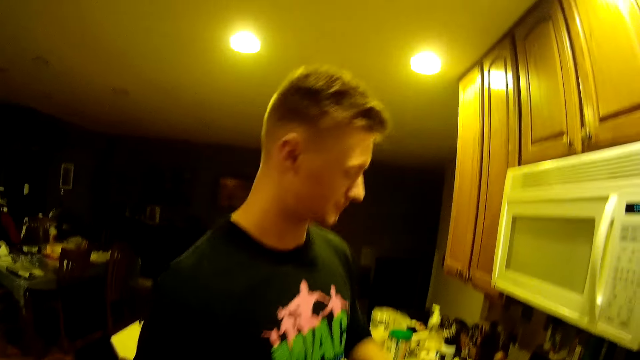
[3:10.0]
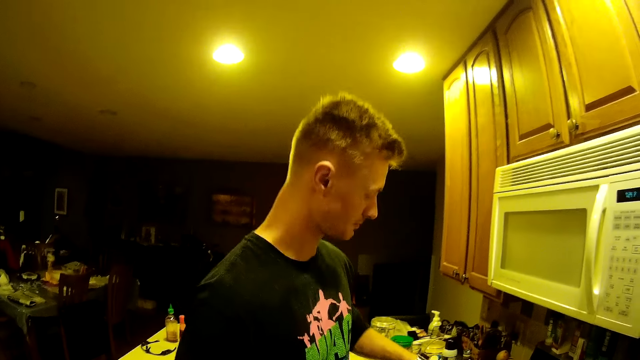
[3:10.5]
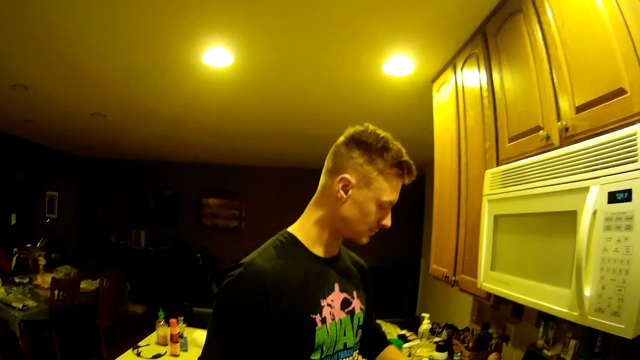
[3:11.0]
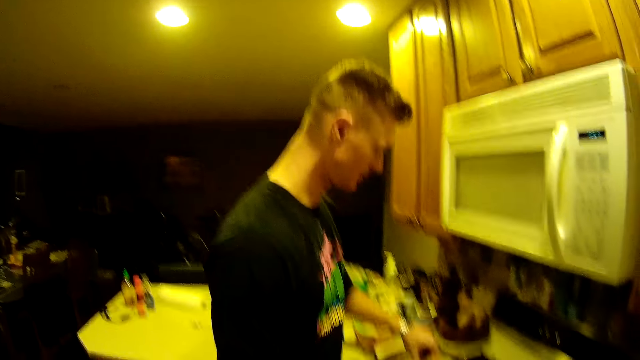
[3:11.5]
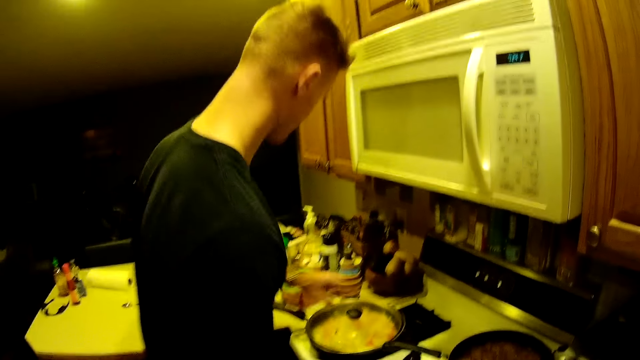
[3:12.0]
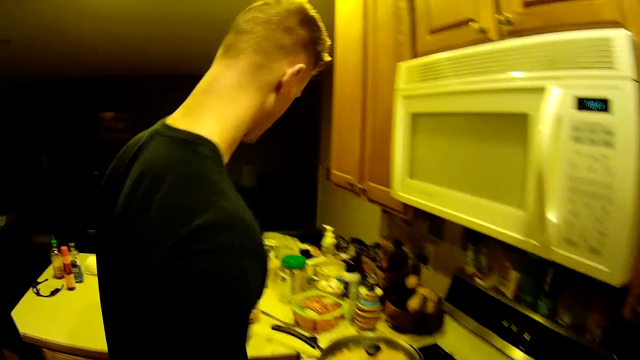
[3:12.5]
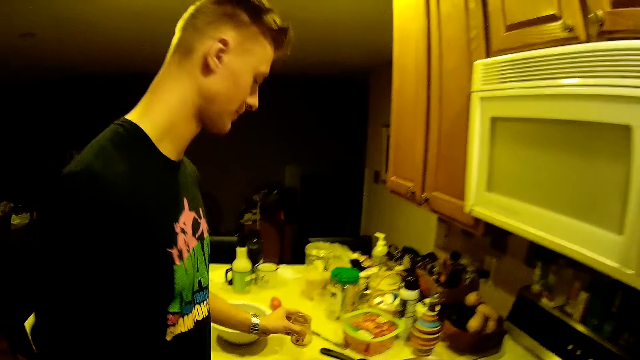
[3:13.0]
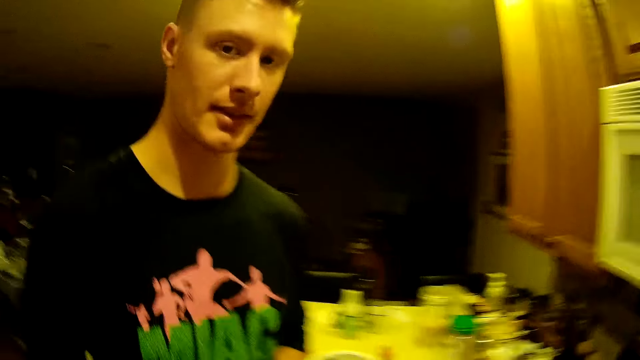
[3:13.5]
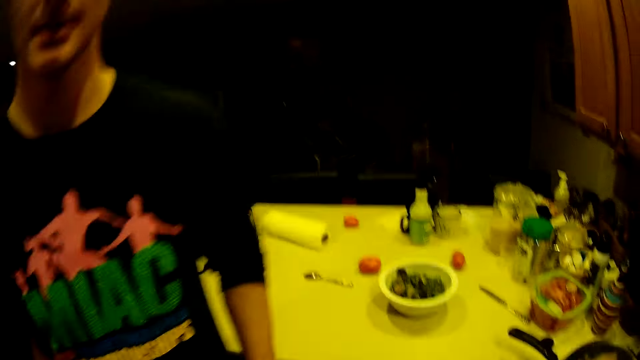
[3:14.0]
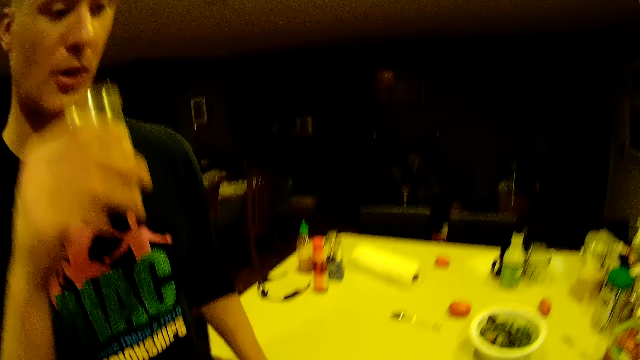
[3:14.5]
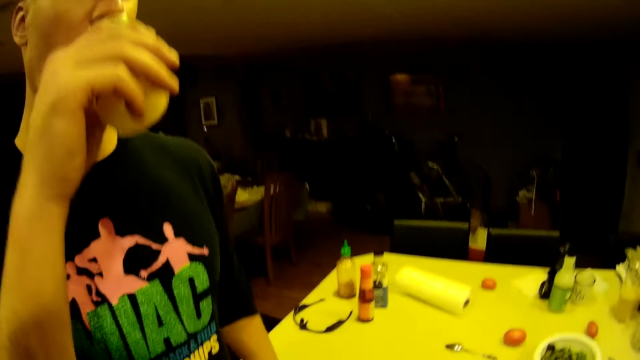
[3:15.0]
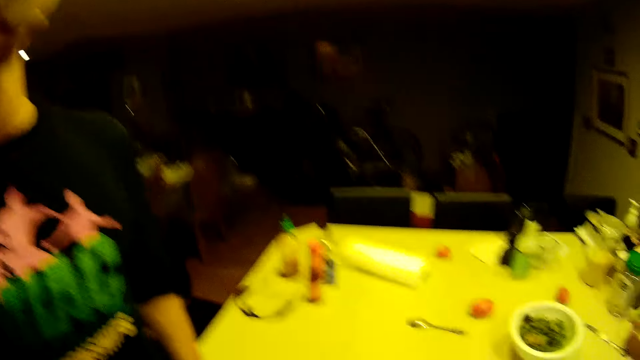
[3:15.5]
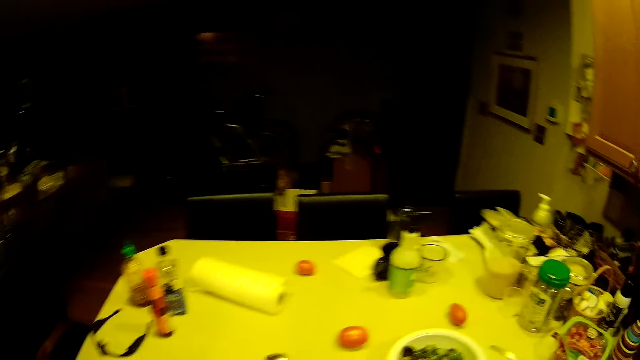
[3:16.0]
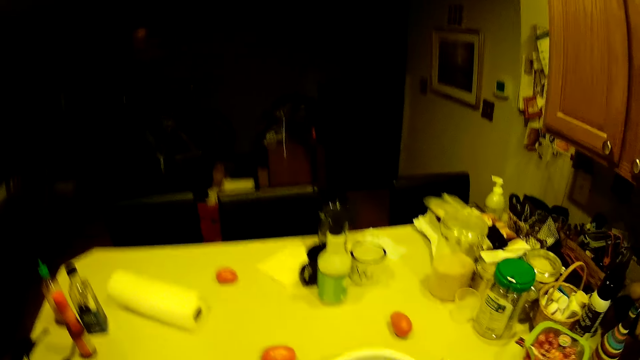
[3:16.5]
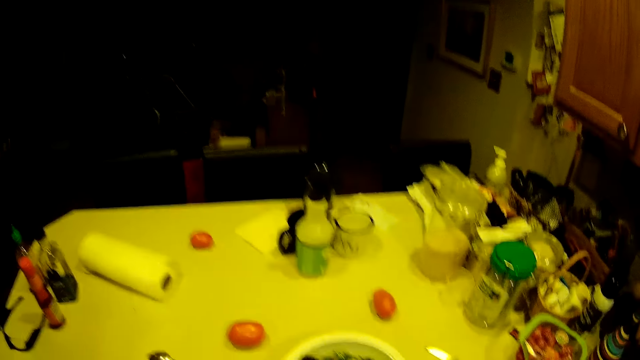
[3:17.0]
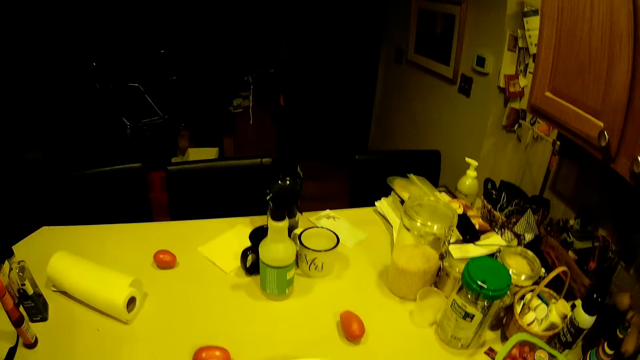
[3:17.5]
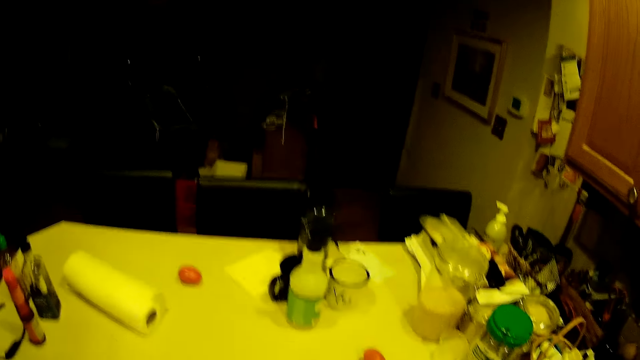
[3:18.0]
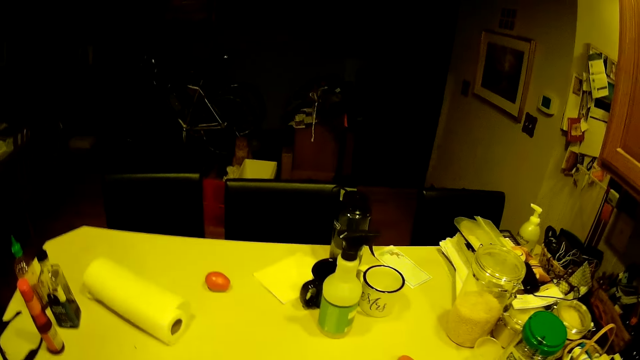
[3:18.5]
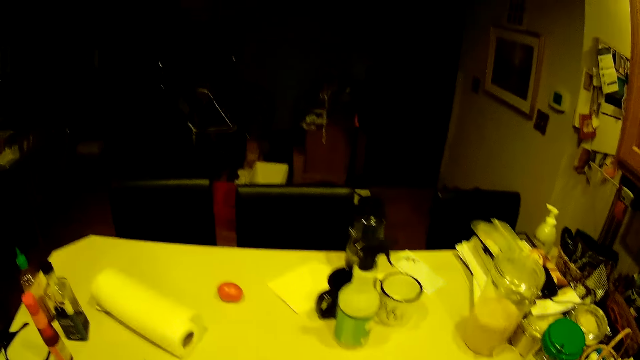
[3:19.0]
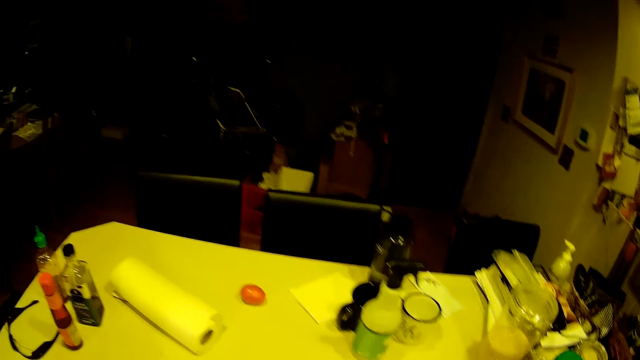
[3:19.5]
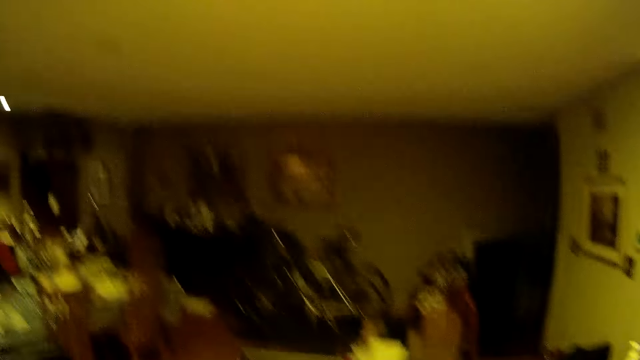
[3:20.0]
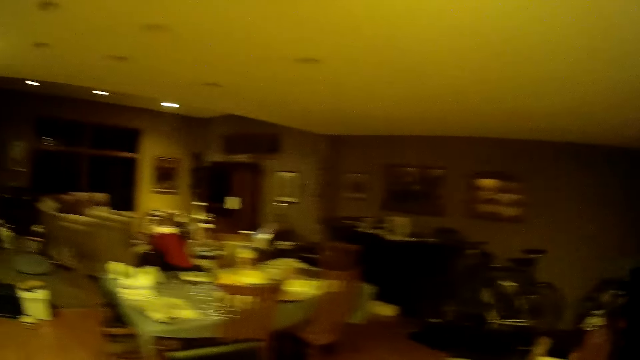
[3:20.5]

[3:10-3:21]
The man drops the saucepan lid on the saucepan with his left hand. The man picks up a glass of water from the kitchen counter with his left hand. The man drinks the glass of water.

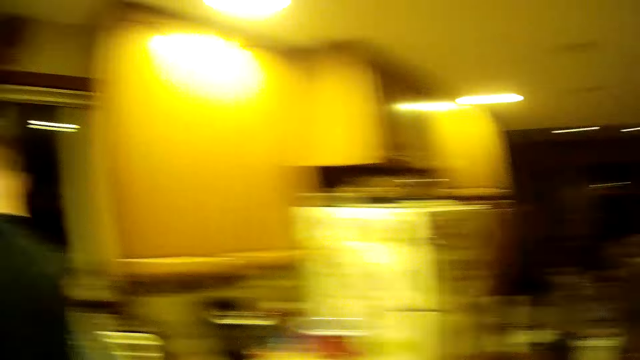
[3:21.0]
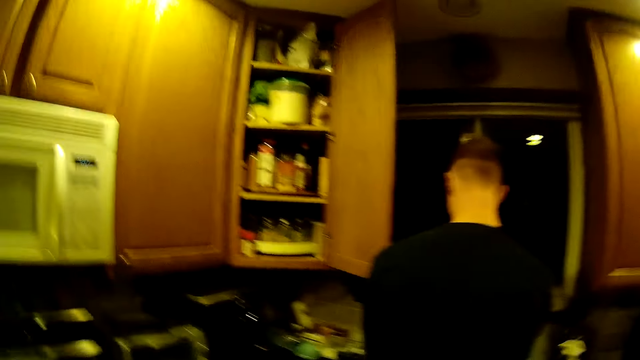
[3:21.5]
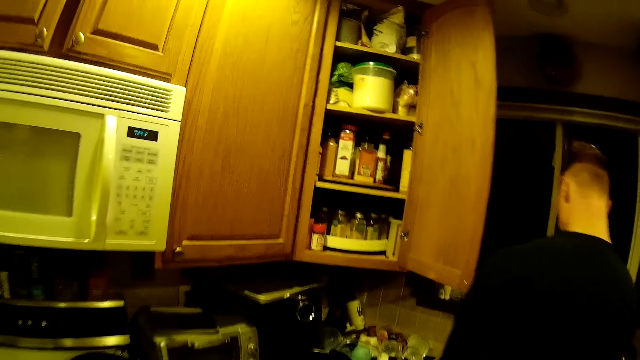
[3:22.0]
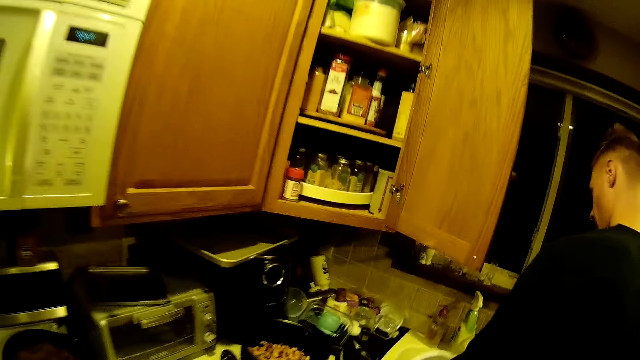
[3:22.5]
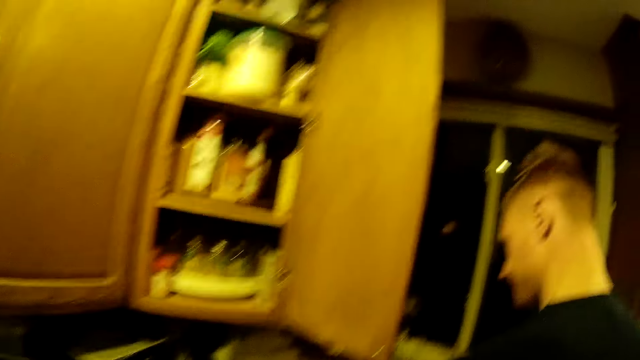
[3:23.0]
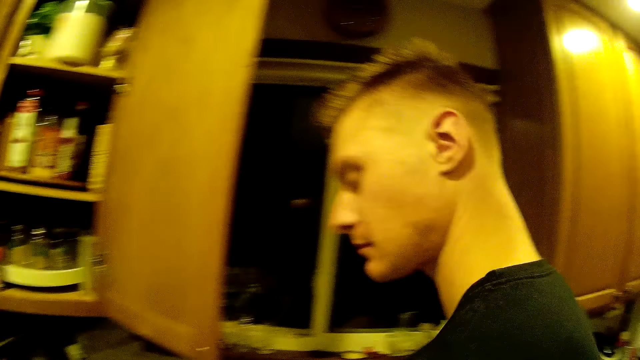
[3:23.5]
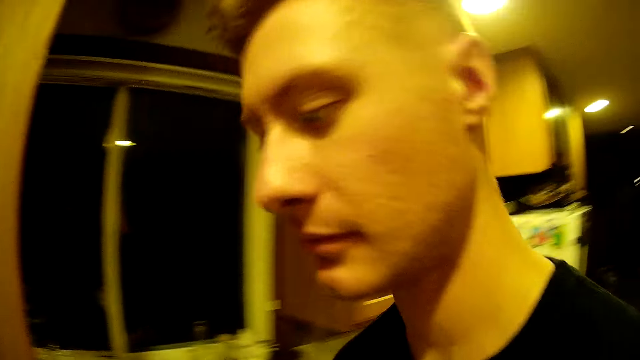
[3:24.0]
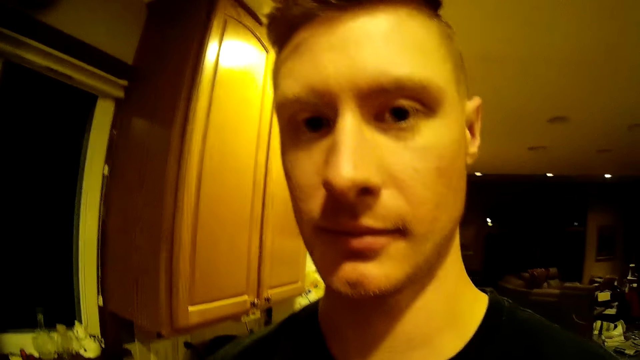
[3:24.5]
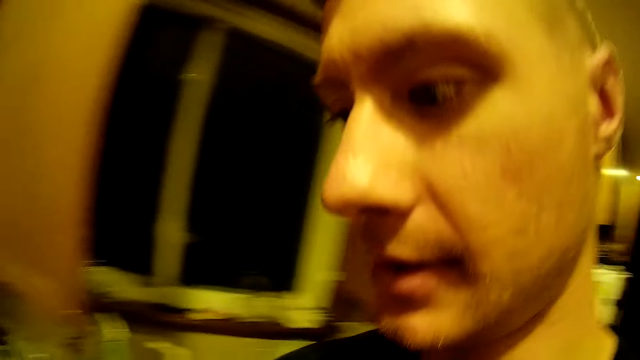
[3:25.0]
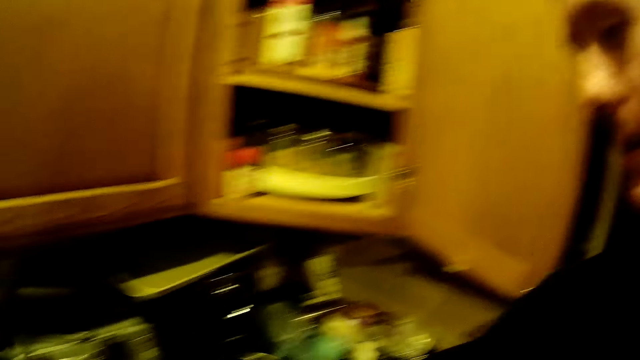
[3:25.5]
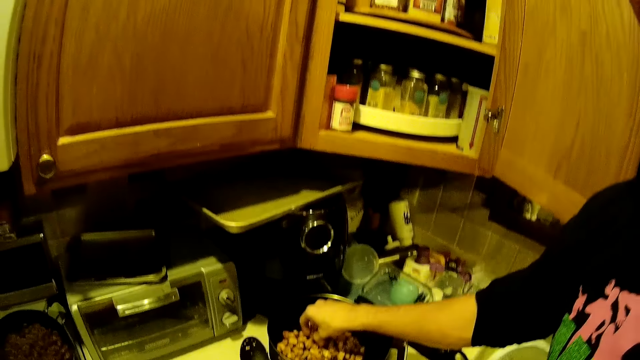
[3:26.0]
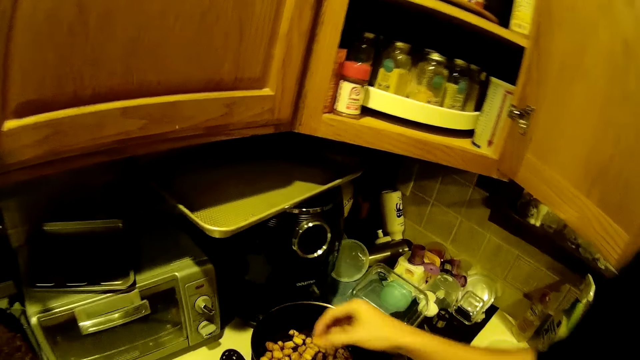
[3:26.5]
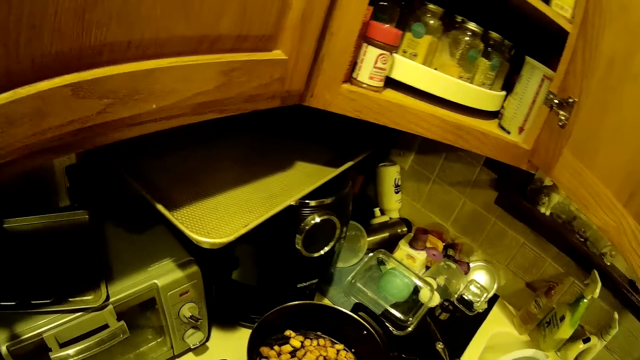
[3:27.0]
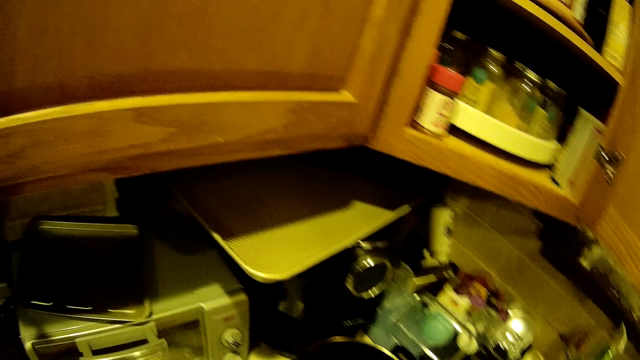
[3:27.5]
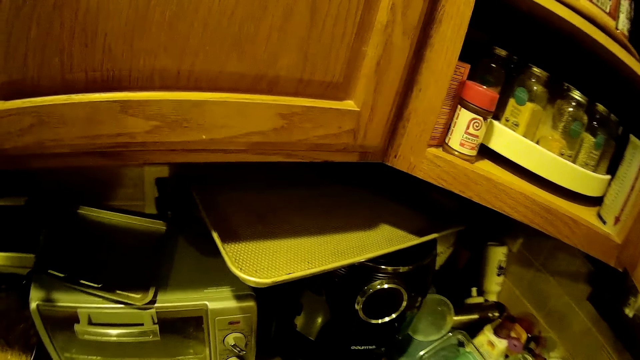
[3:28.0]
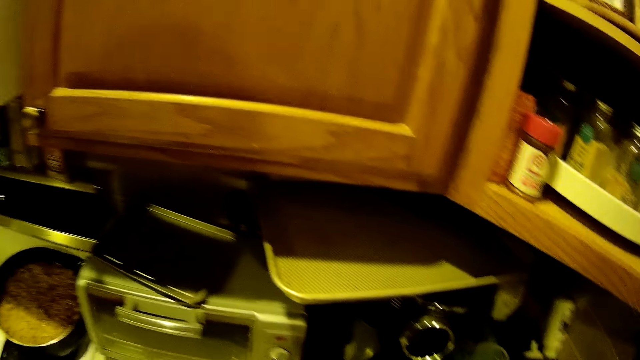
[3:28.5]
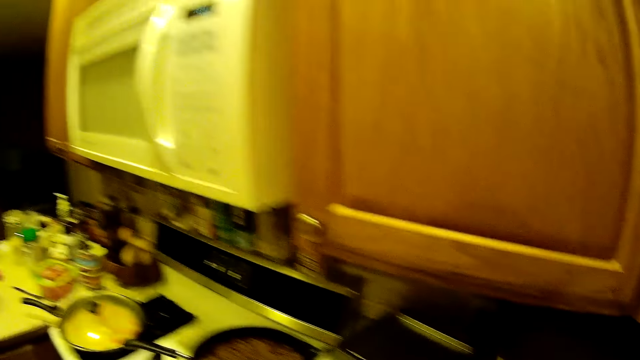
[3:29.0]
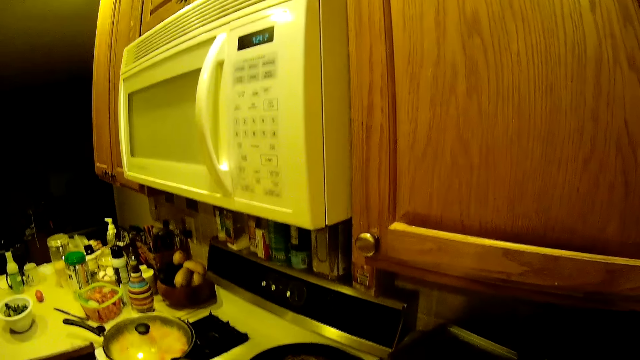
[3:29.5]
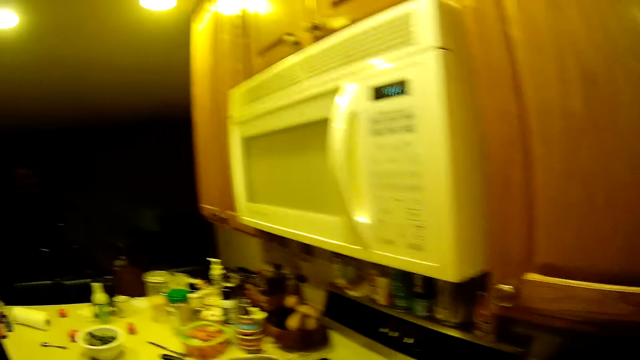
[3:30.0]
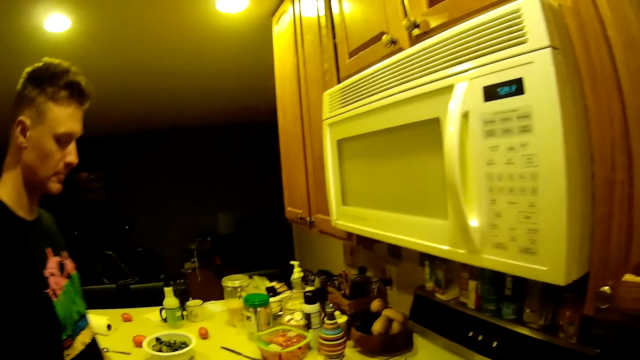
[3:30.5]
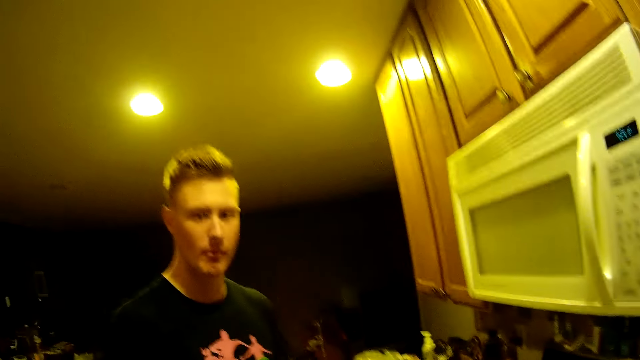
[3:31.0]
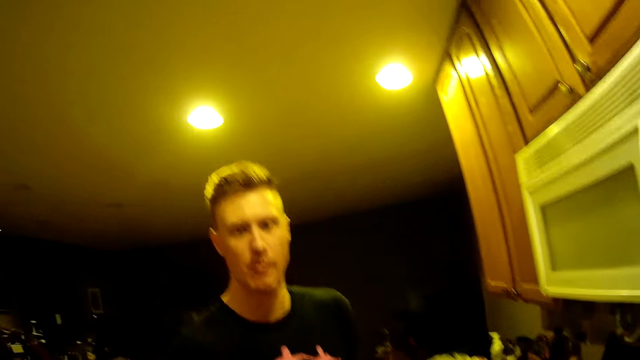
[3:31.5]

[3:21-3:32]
The man picks peanuts from a bowl on the kitchen counter.
